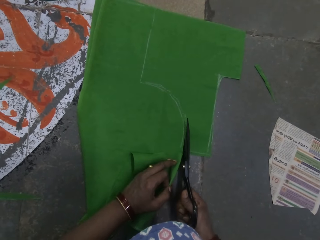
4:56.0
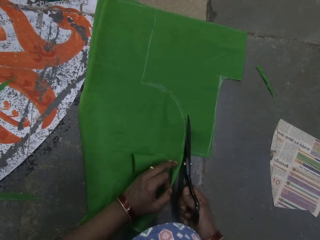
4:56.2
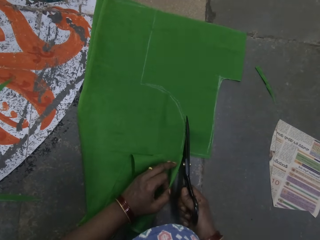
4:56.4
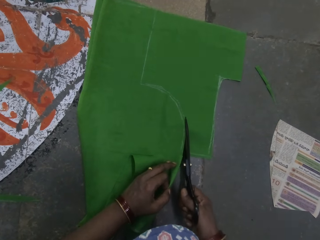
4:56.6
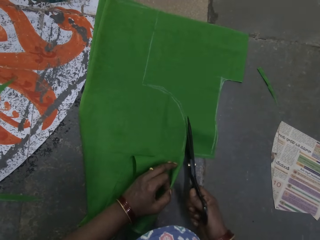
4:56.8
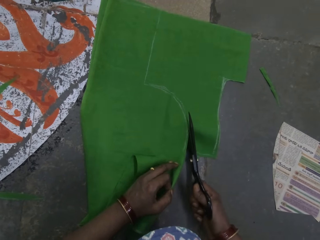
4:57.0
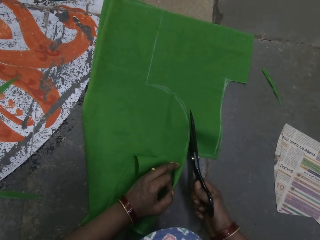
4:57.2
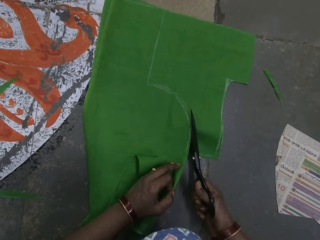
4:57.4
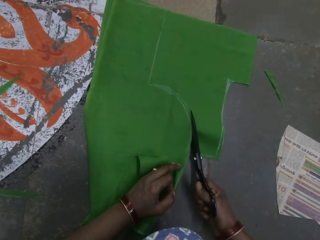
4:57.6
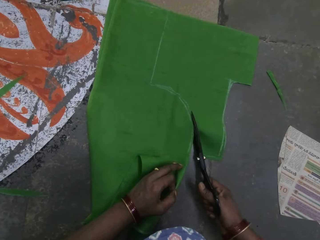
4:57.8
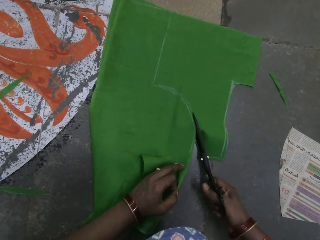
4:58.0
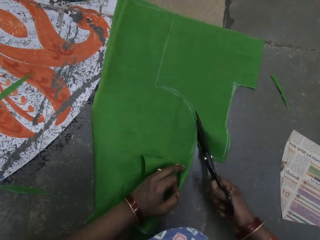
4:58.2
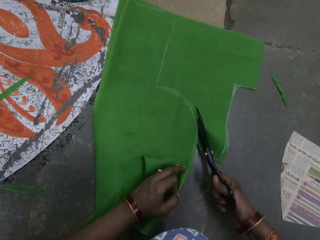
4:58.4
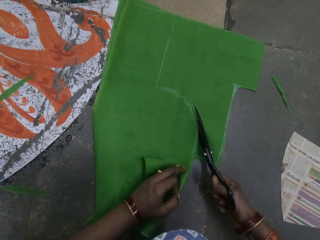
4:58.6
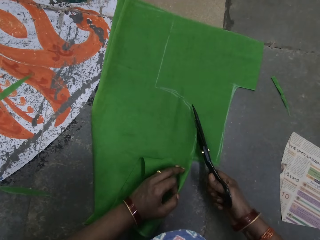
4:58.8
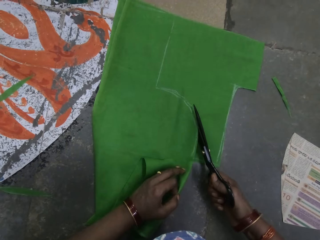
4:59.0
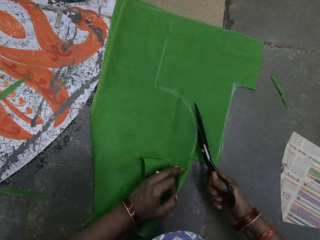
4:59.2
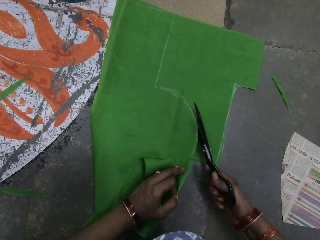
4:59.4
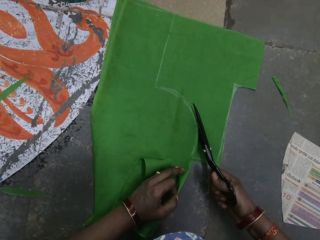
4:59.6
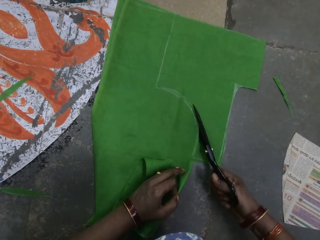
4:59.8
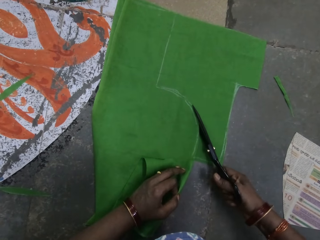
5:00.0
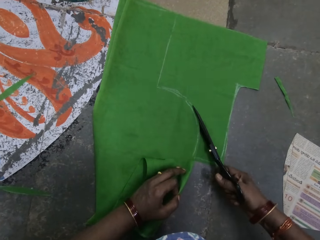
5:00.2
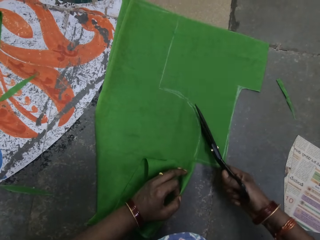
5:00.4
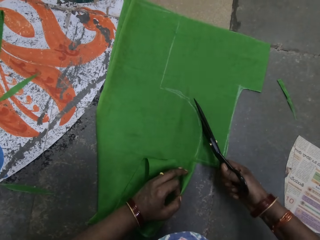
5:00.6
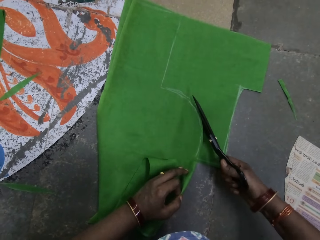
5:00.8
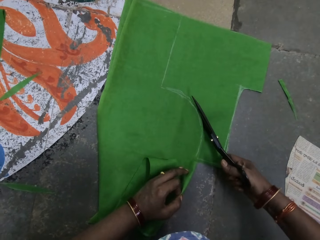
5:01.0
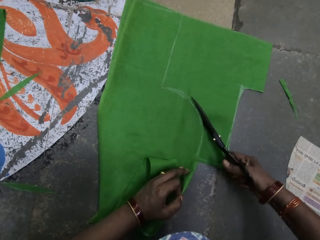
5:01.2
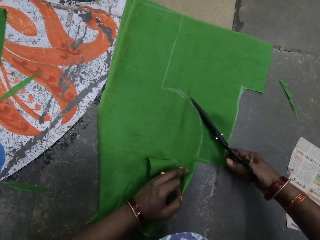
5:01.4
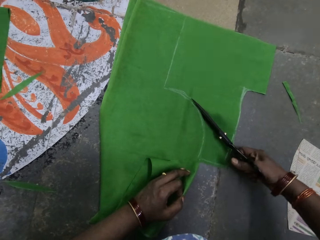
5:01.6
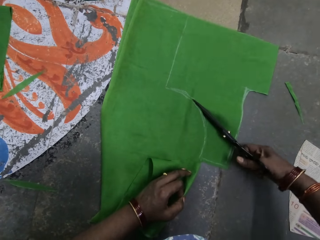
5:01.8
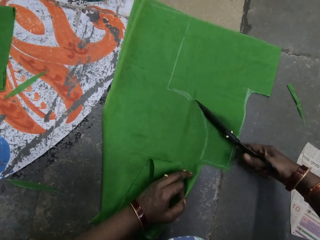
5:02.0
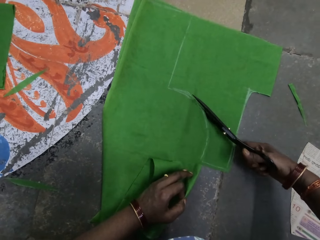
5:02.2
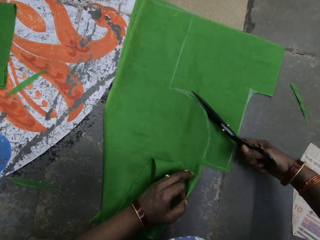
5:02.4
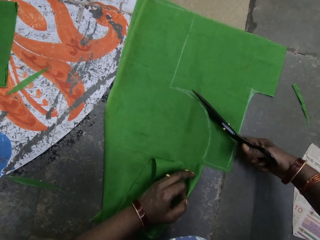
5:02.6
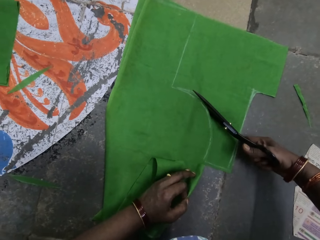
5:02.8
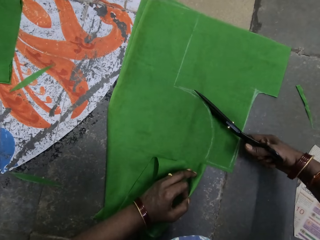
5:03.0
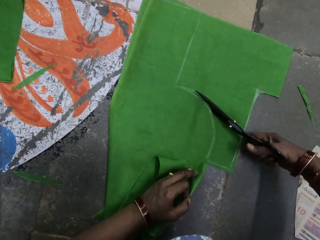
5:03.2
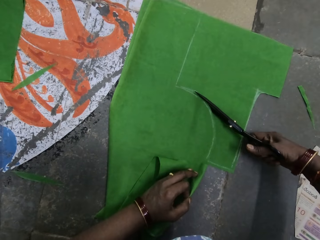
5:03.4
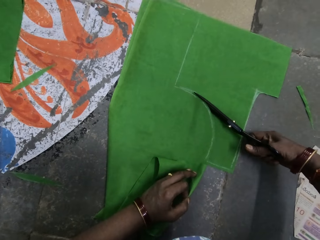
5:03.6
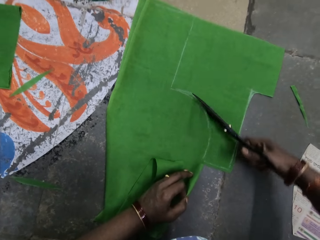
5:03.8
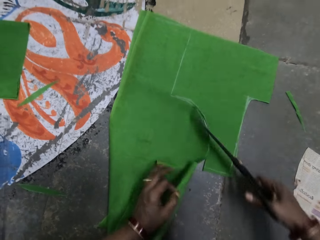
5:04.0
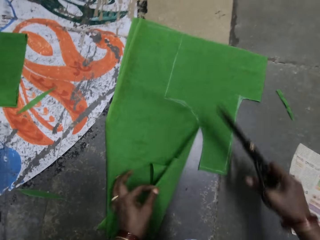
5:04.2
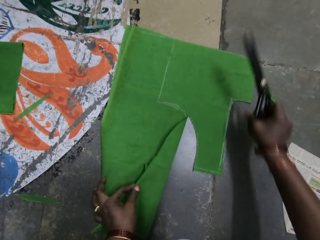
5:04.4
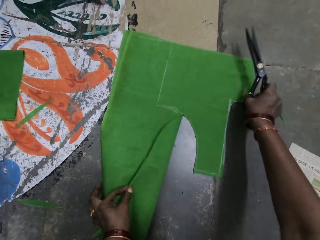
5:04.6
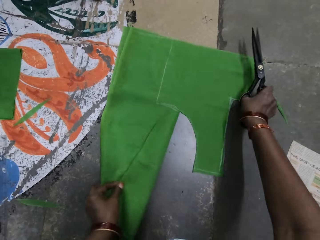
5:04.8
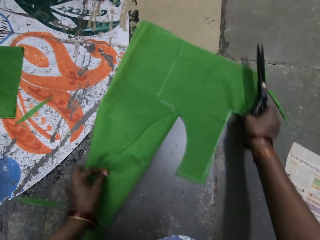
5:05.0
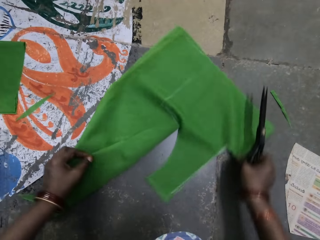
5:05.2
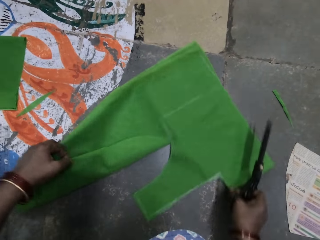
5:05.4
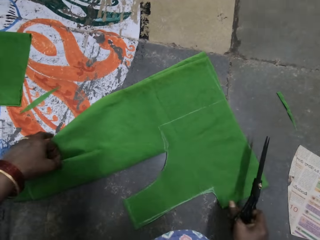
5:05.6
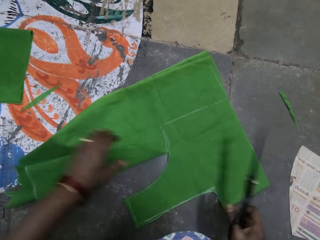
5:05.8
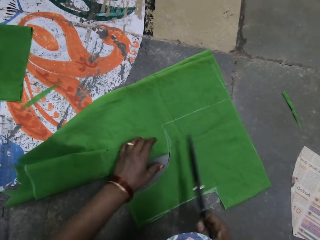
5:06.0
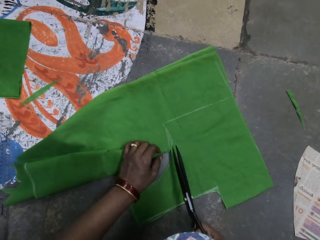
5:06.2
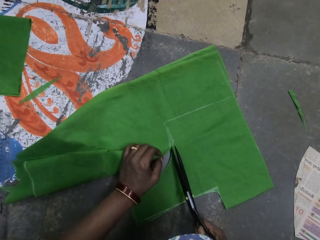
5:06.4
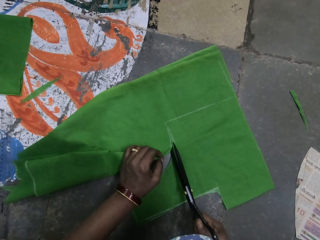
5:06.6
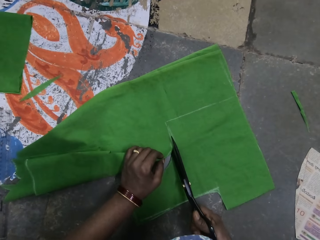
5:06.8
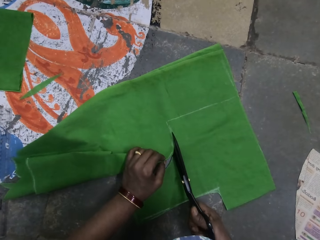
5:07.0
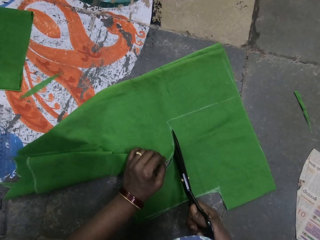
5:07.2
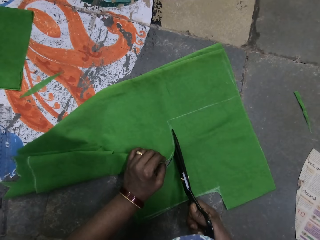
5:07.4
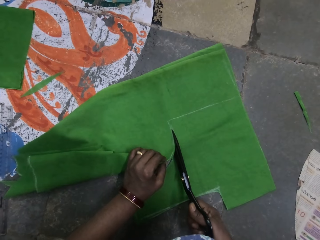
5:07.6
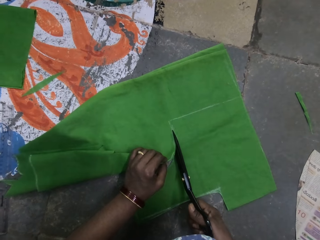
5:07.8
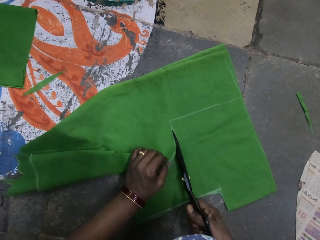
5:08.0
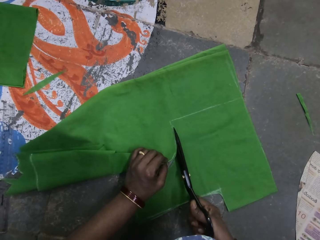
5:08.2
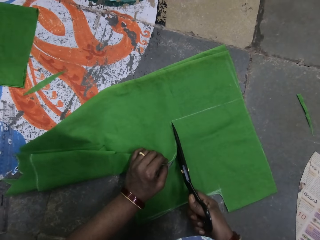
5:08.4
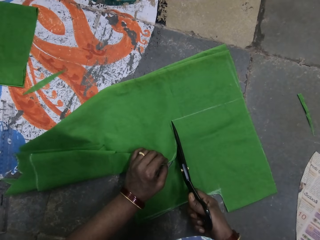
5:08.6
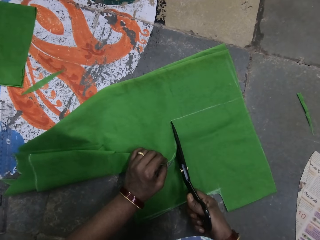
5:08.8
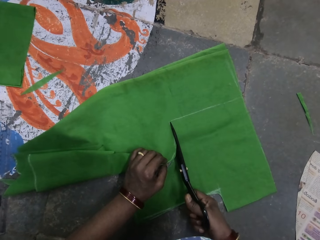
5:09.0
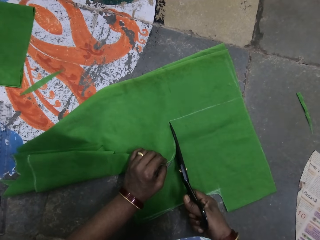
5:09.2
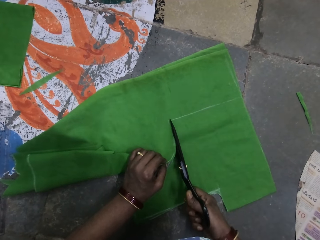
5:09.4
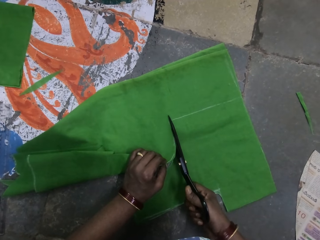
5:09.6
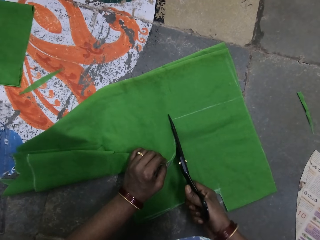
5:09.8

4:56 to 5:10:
The camera wearer turns the piece of cloth on the floor. They cut the piece of cloth on the floor with a pair of scissors.

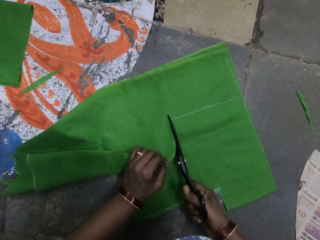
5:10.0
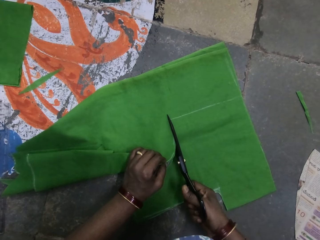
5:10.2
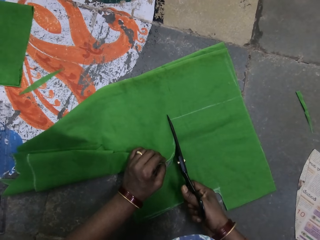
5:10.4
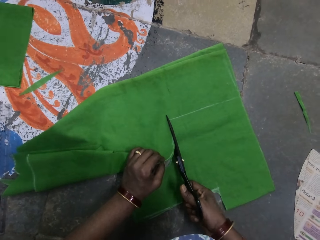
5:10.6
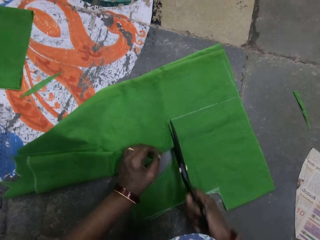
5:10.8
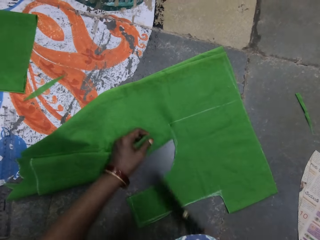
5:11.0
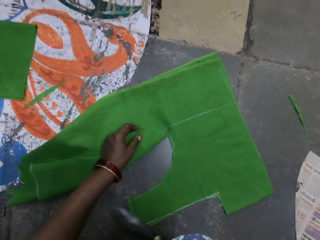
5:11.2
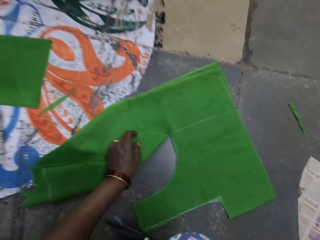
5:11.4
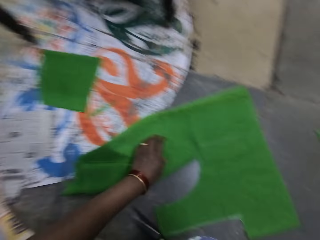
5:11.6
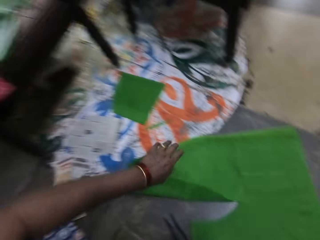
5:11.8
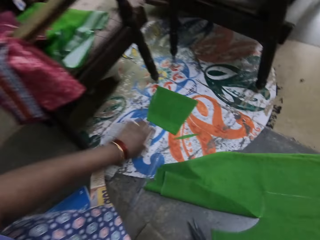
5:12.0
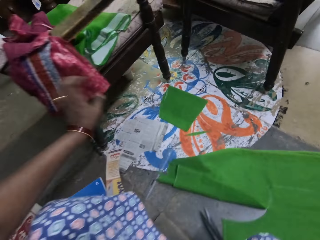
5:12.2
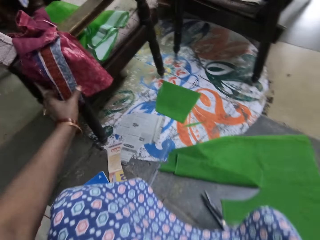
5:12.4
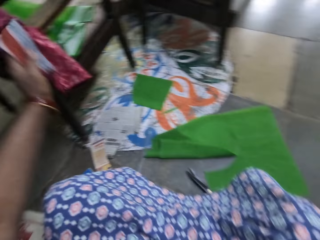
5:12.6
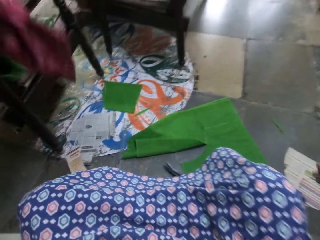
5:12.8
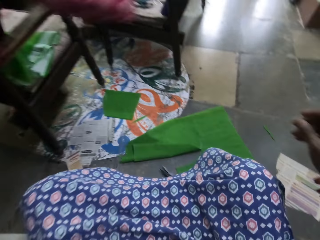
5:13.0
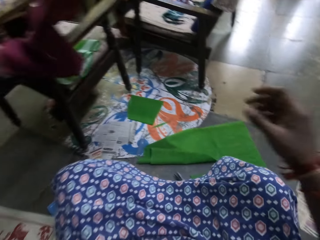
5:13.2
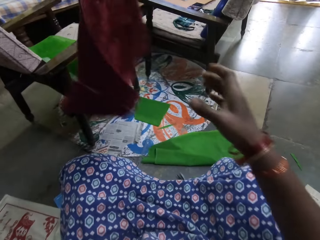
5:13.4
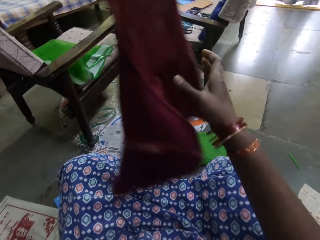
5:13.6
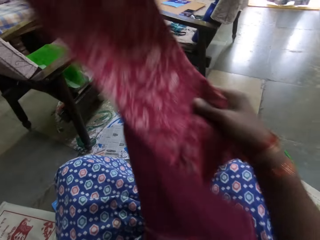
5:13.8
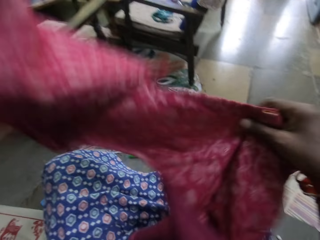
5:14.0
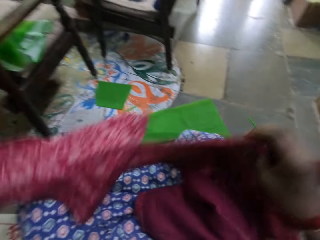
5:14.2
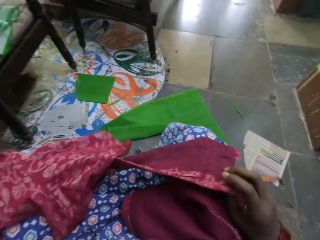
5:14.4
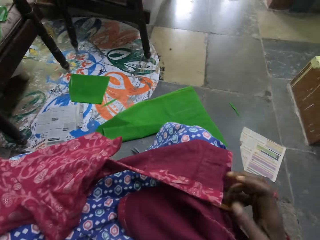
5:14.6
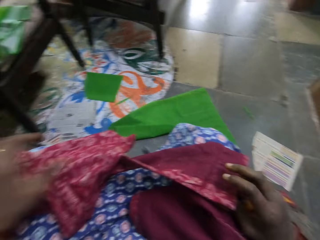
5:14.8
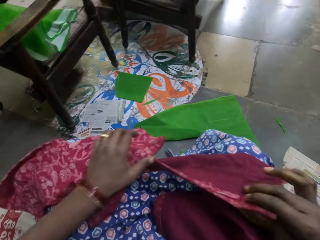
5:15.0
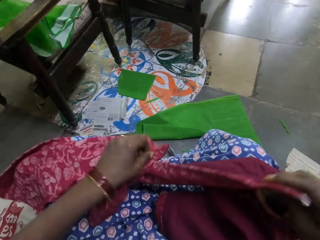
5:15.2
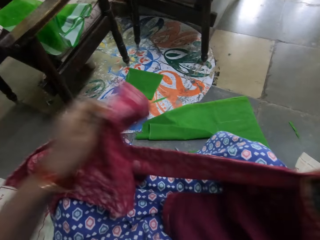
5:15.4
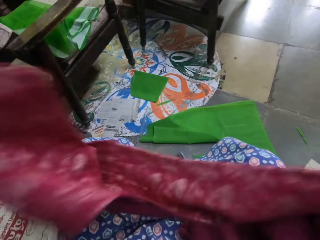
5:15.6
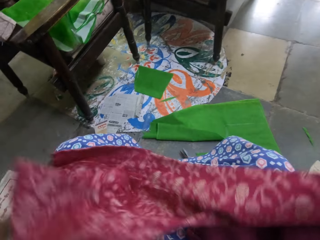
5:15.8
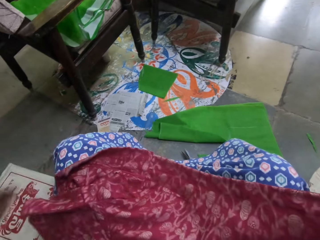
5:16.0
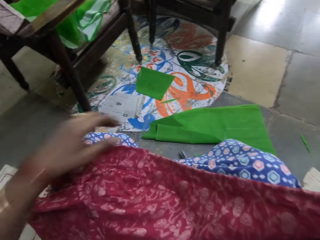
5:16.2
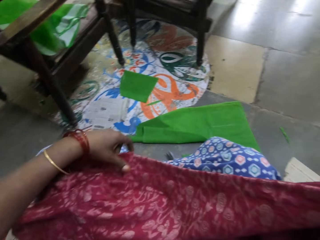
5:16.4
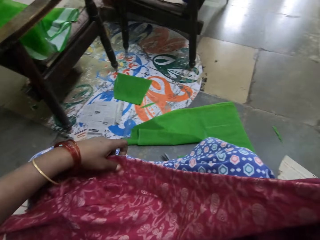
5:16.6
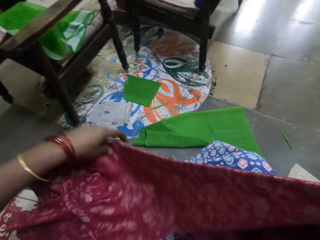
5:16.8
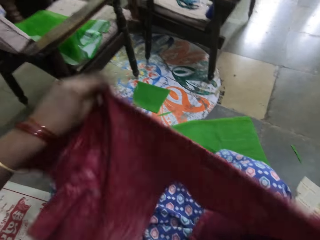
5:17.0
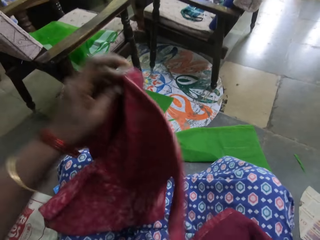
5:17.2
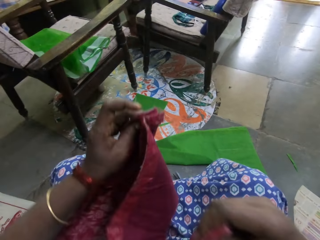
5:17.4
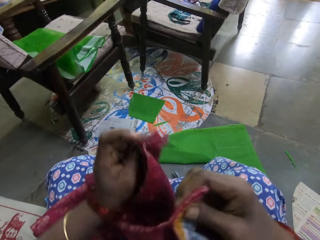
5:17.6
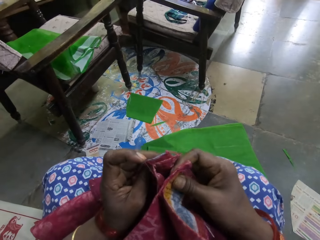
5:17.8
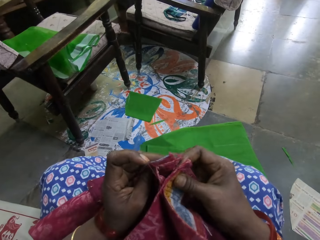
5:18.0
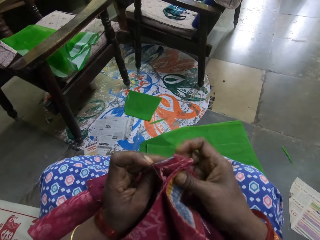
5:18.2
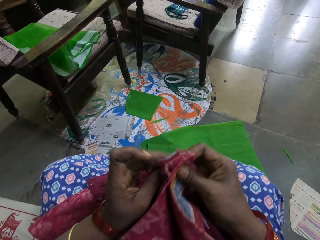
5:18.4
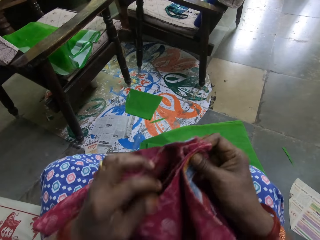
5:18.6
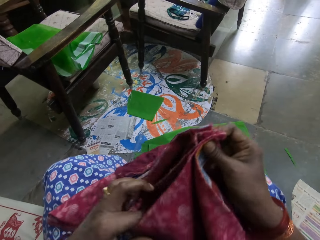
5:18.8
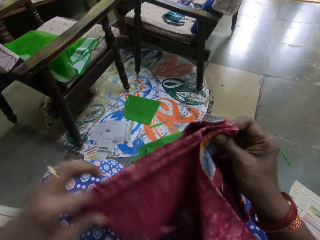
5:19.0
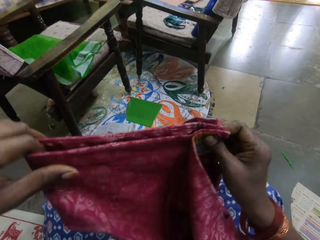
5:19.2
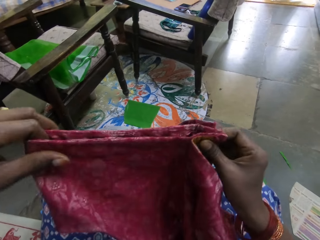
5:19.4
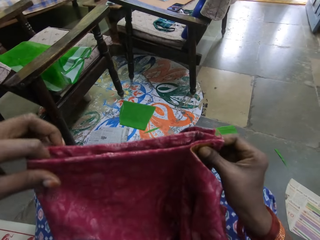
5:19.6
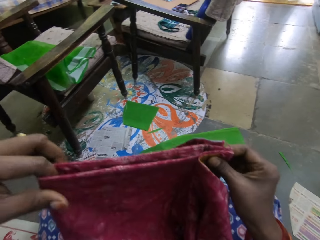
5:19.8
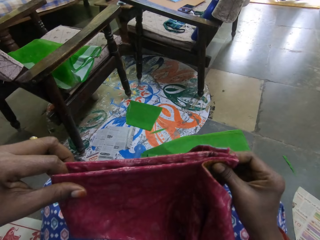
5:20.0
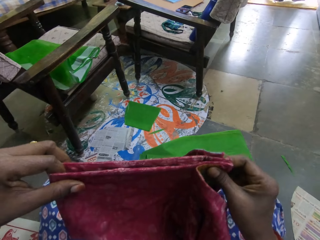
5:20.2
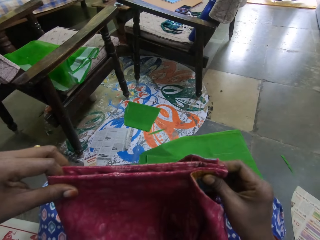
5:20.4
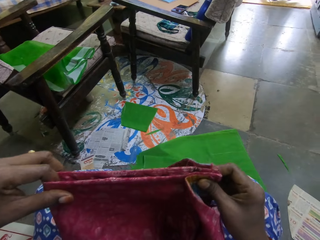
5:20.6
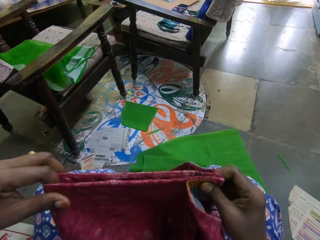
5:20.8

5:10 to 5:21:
The camera wearer puts the pair of scissors on the floor. She picks up the fabric or piece of cloth from the handle of the chair. She holds the piece of cloth with her hands. She folds the fabric.
